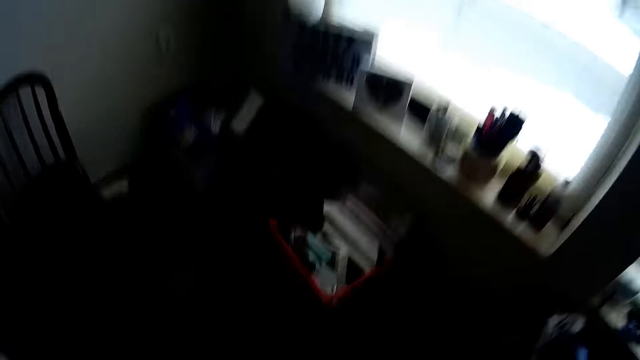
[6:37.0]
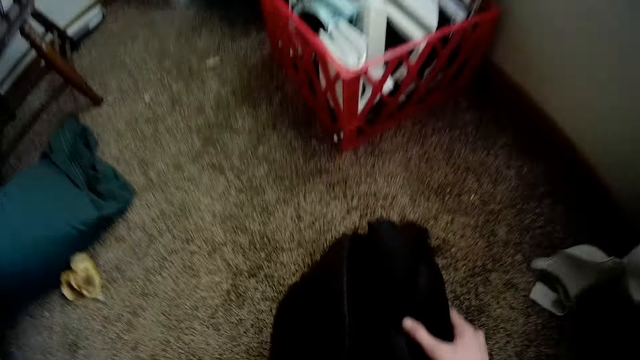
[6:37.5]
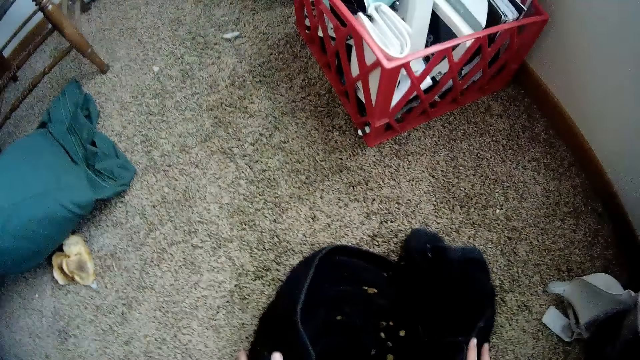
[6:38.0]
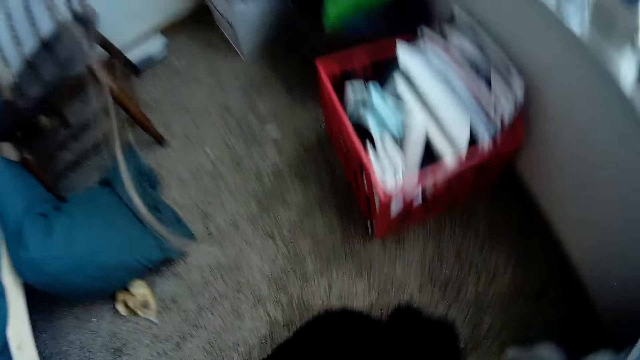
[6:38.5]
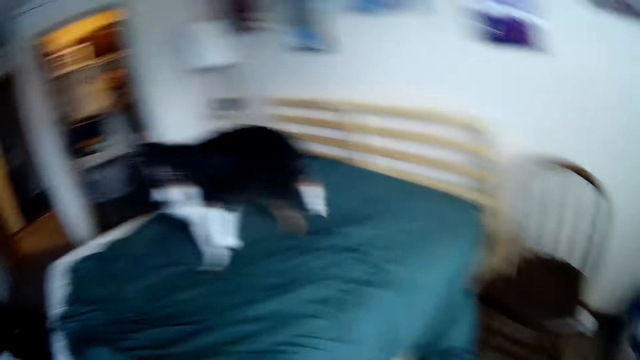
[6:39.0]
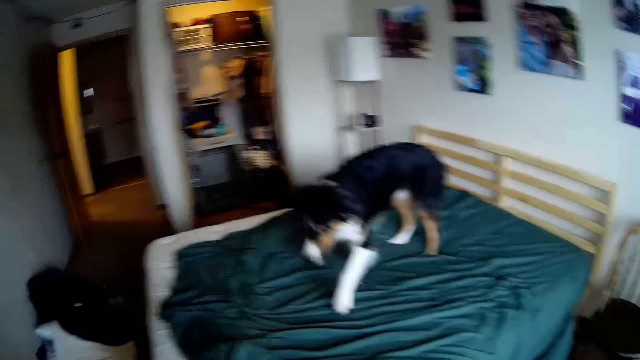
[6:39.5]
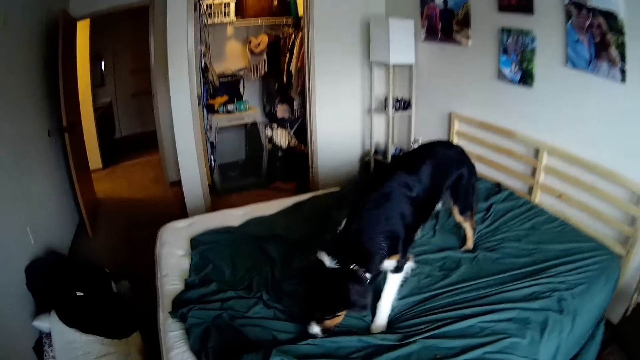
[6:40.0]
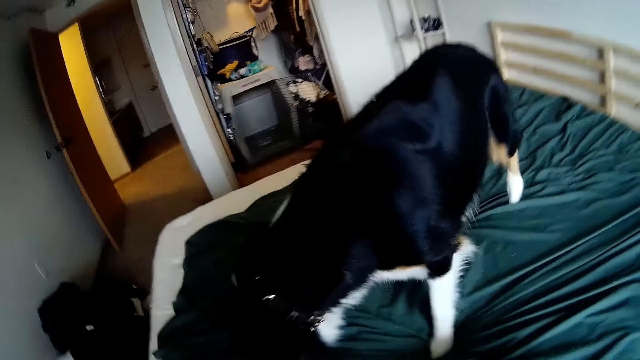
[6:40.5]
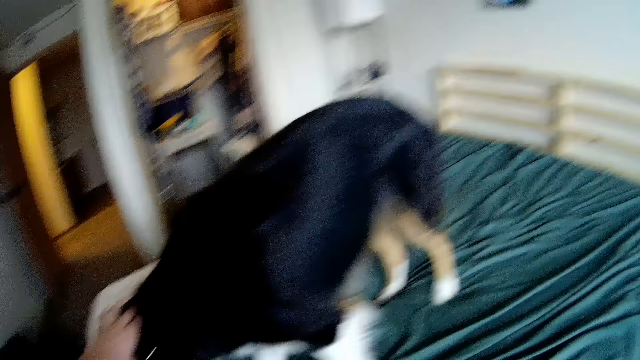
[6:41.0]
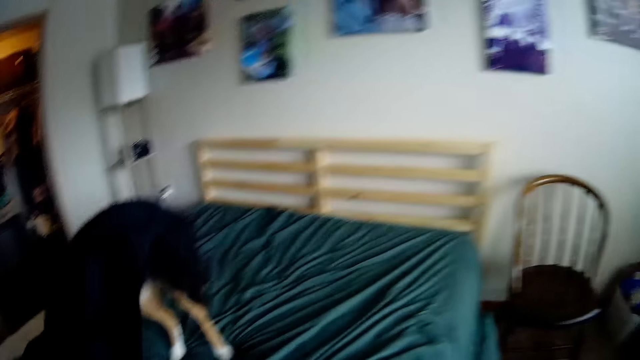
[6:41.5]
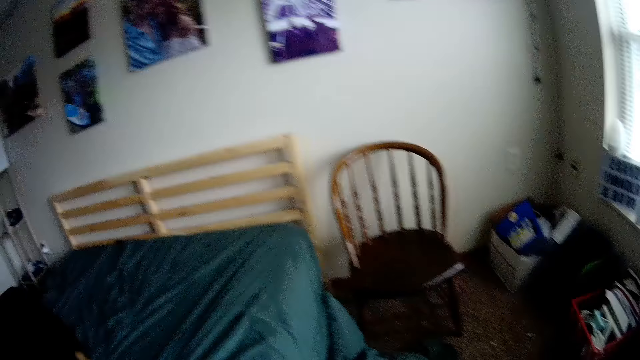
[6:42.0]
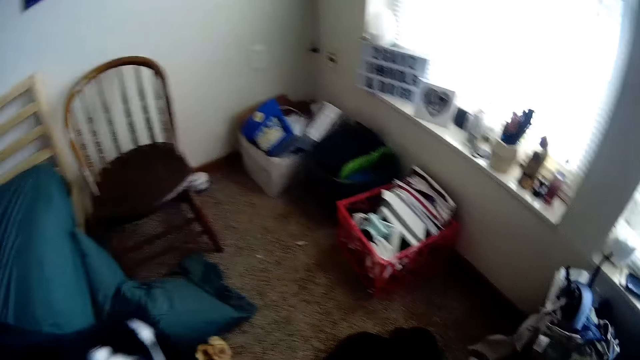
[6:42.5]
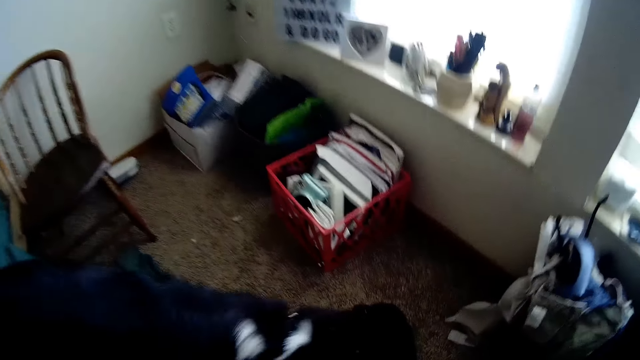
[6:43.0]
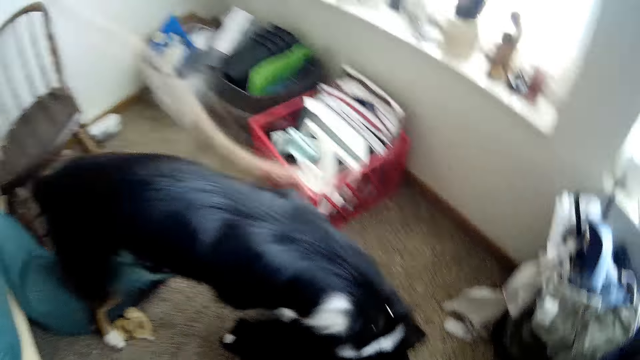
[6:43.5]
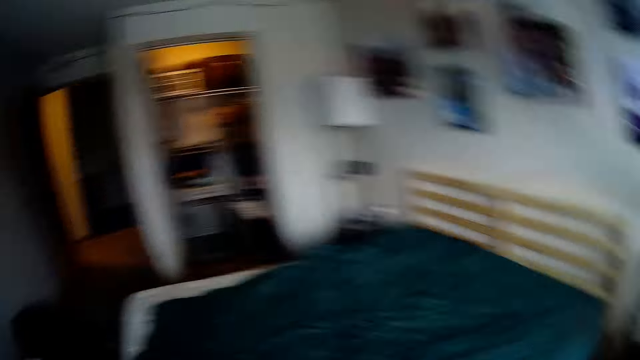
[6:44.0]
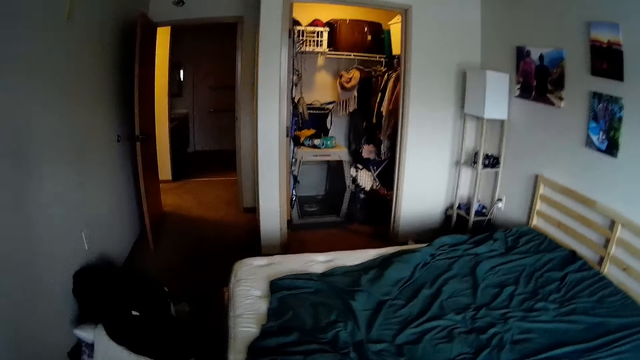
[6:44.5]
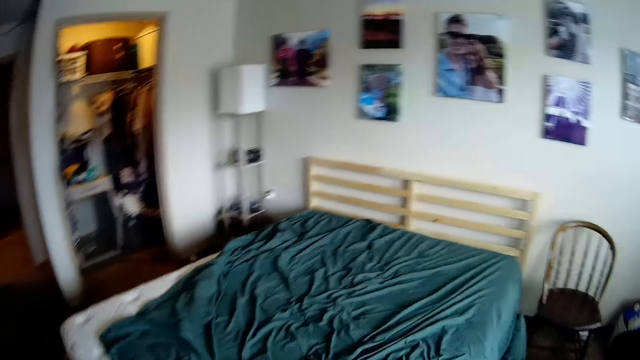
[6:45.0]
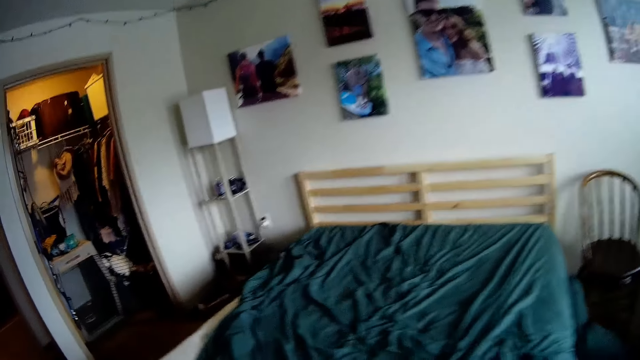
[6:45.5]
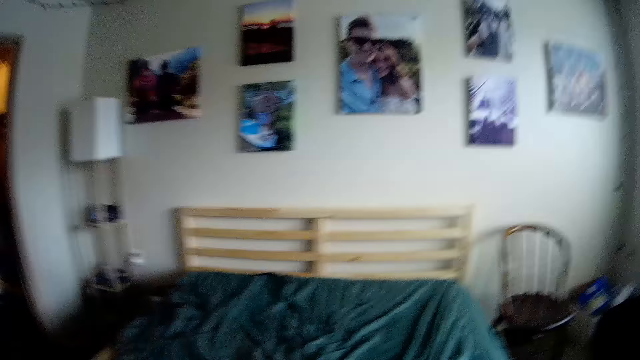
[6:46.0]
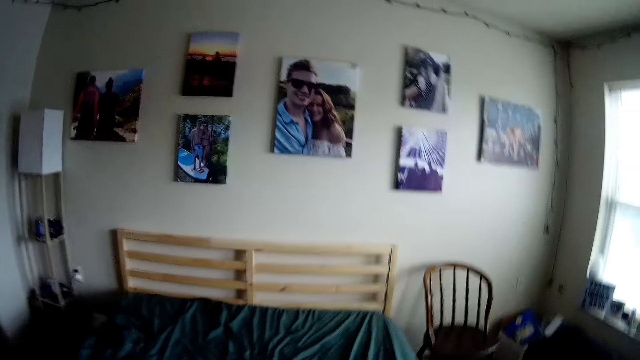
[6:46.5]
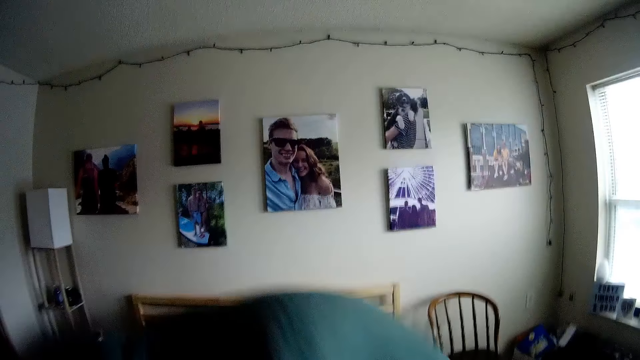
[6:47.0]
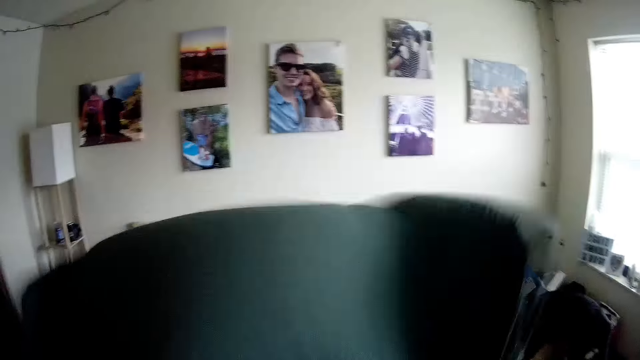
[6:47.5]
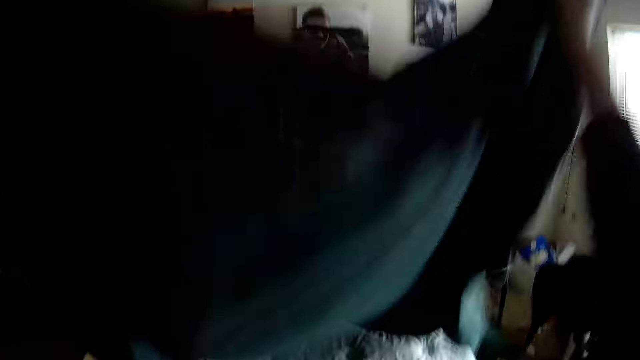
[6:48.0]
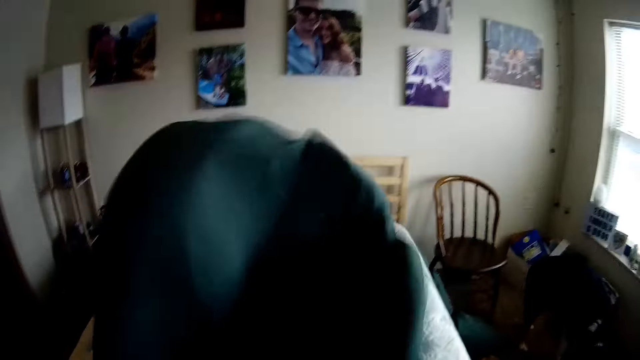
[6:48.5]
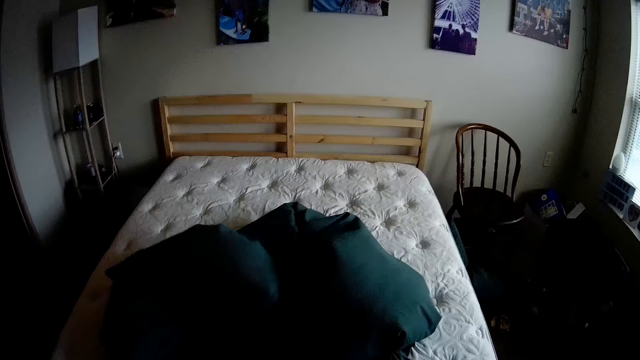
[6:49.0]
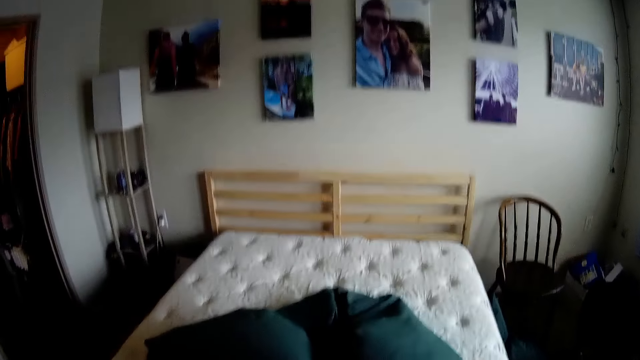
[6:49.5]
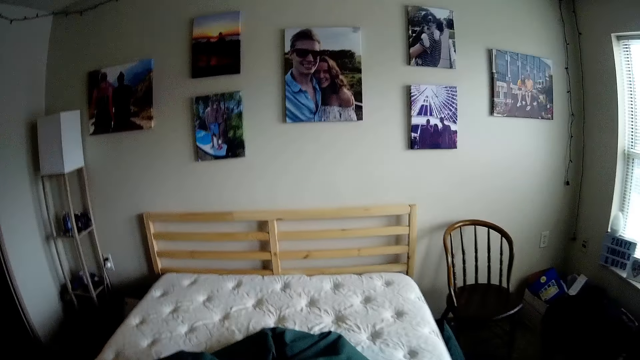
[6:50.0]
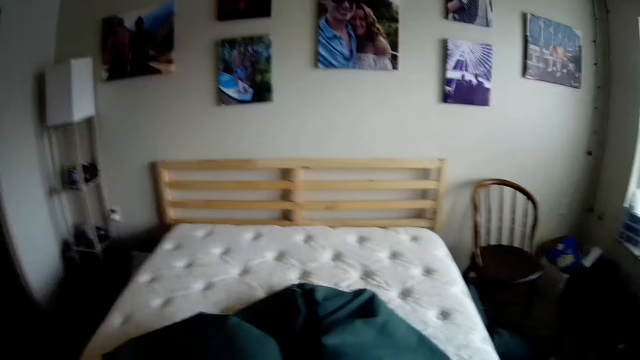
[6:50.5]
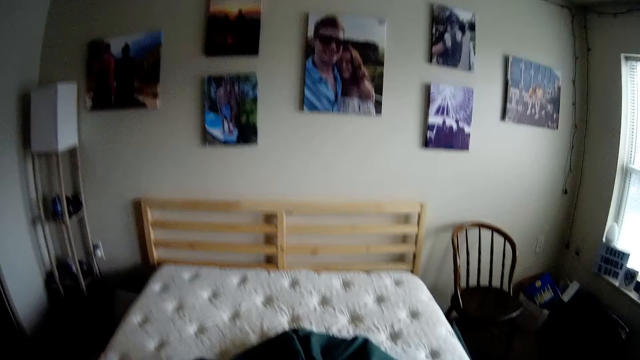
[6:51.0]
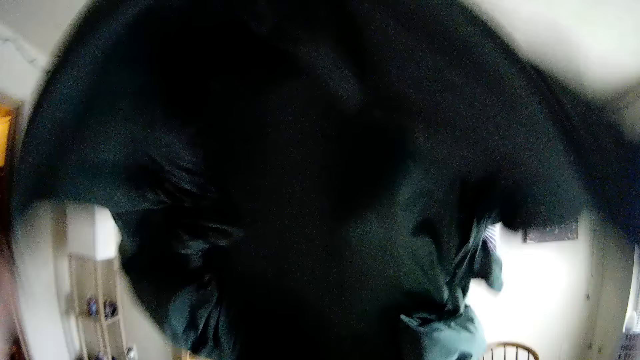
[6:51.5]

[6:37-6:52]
The camera wearer places the towel on the floor. They touch the dog. They put the dog on the floor. They move the dog from the bed. They shake the bedsheet. They spread the bedsheet.

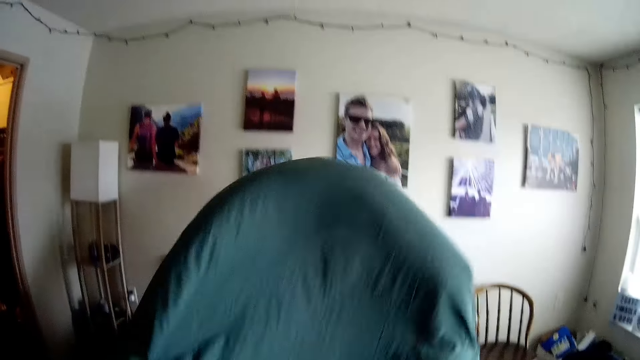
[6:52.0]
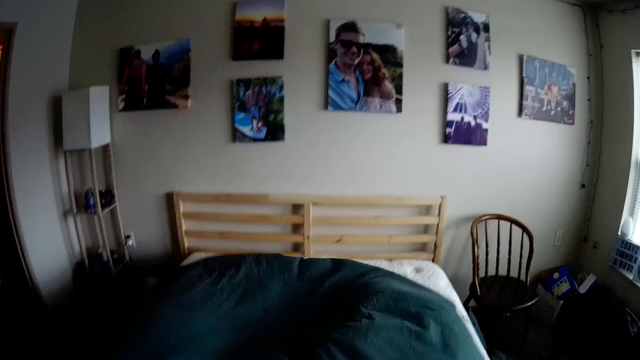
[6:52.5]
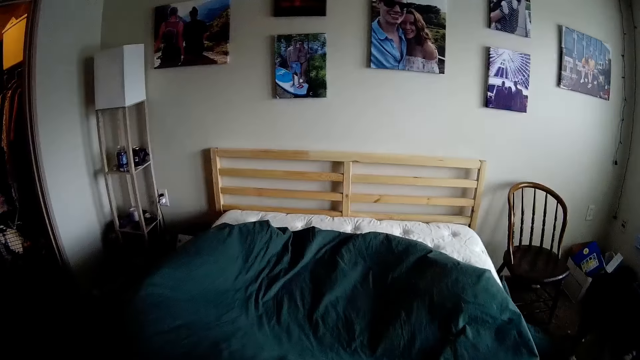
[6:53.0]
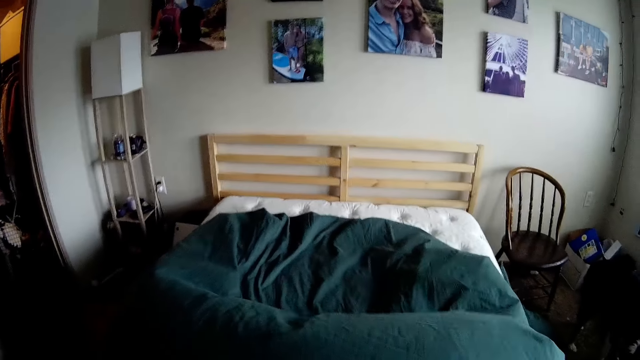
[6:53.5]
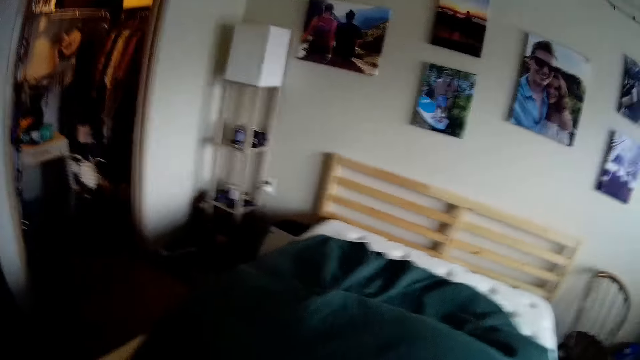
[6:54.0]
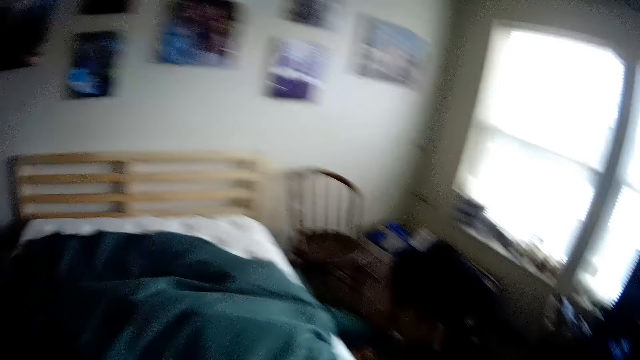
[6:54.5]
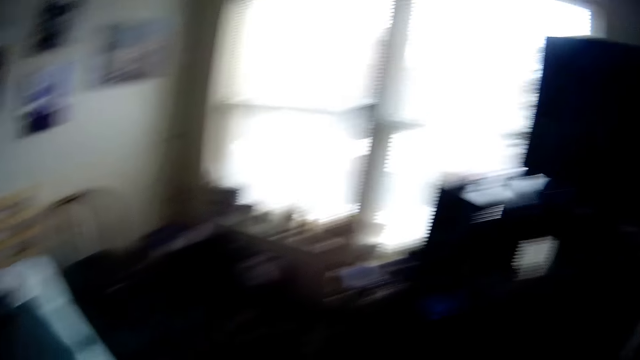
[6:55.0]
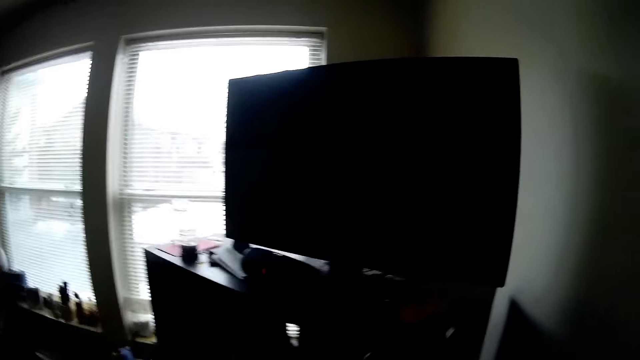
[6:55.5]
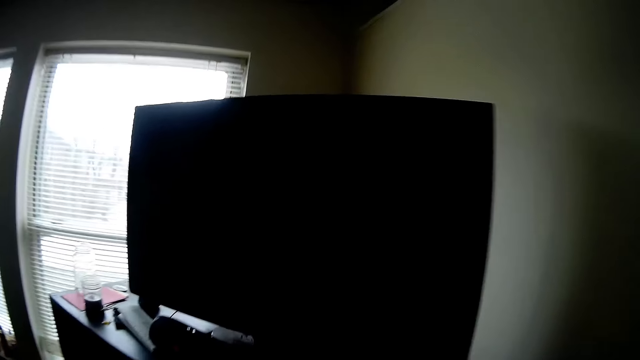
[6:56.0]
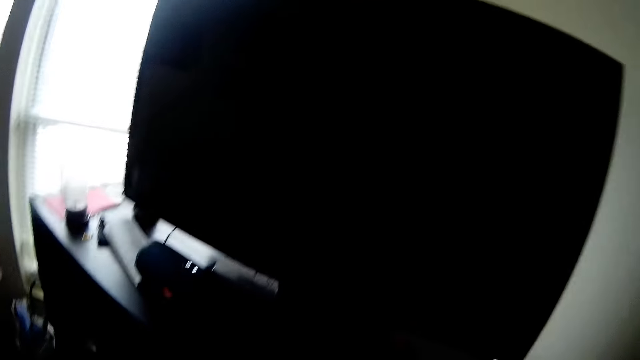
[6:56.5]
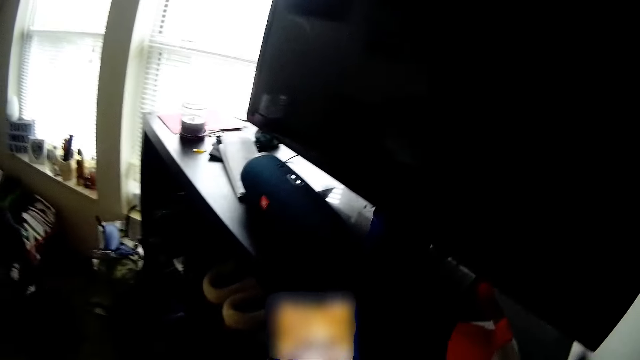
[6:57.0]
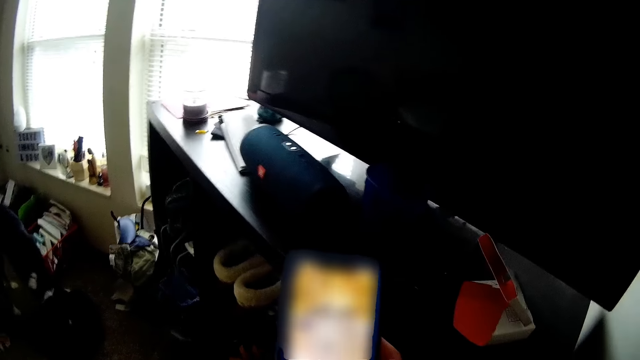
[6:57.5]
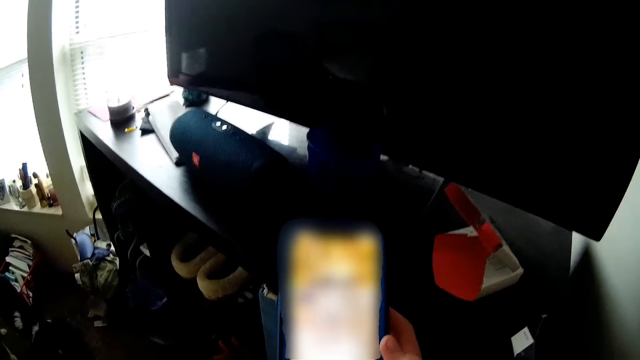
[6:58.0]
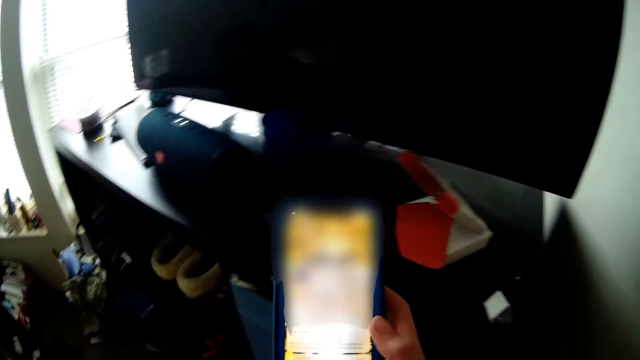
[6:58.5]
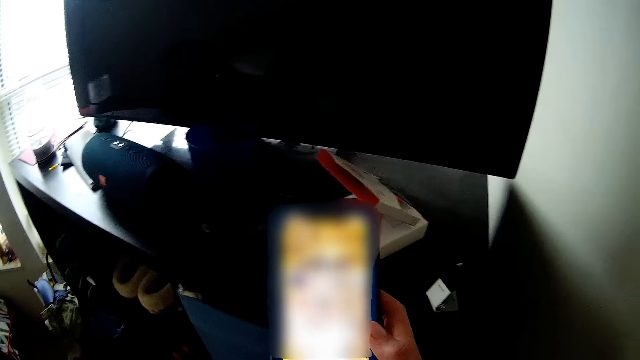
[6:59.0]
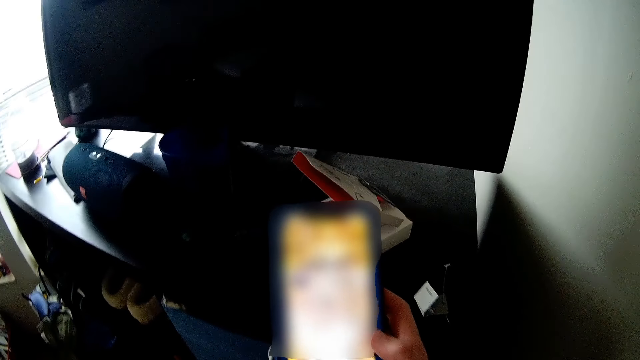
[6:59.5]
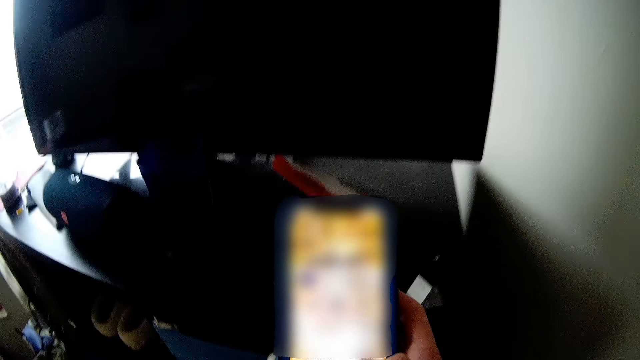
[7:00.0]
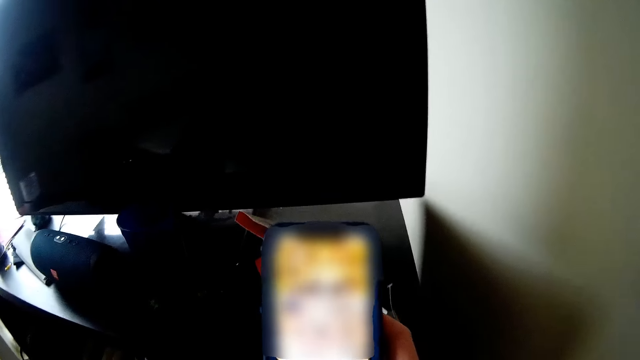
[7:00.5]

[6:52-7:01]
The camera wearer picks up a phone from the TV stand. They use the phone. They look at the phone.
